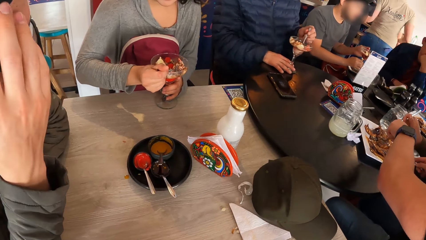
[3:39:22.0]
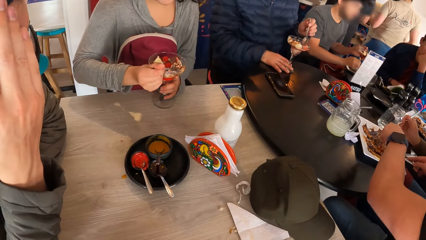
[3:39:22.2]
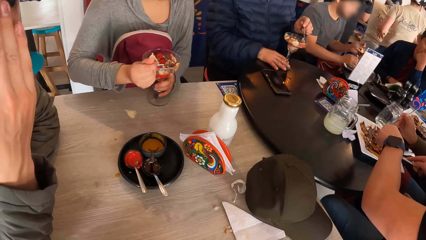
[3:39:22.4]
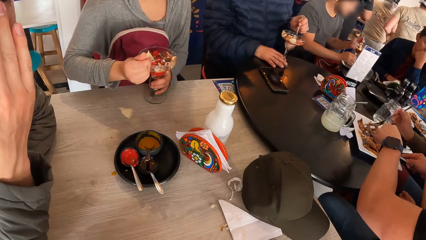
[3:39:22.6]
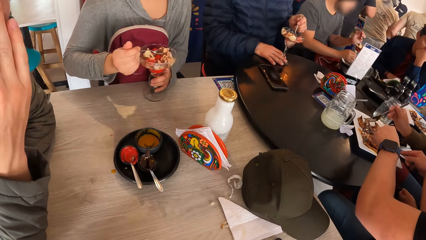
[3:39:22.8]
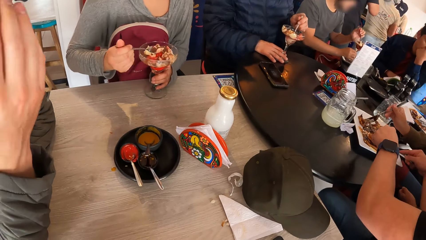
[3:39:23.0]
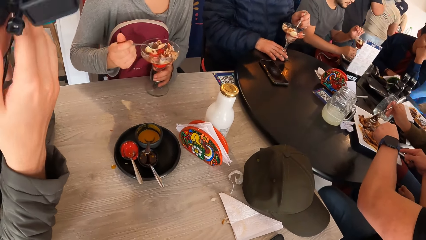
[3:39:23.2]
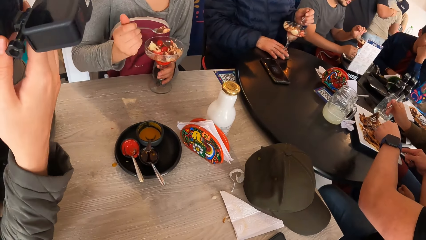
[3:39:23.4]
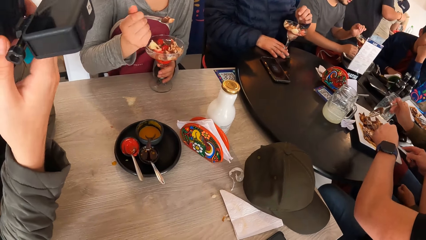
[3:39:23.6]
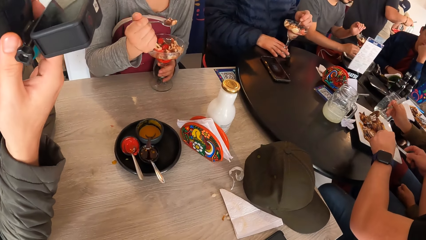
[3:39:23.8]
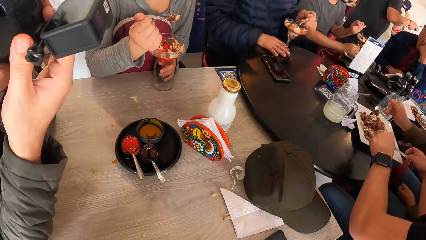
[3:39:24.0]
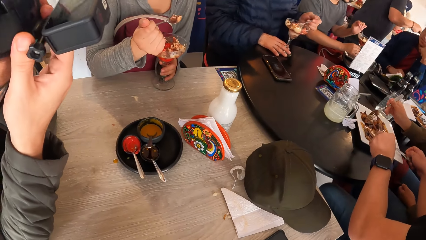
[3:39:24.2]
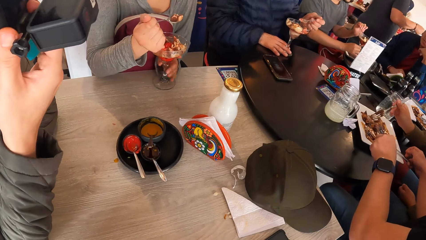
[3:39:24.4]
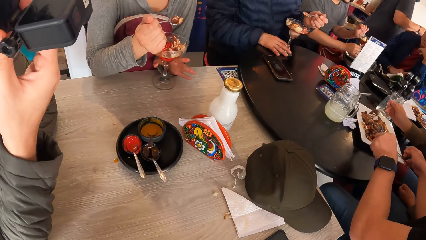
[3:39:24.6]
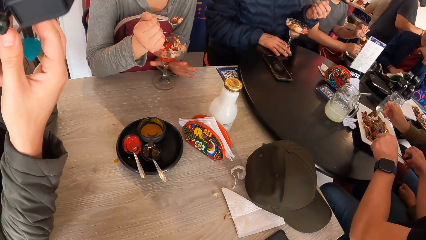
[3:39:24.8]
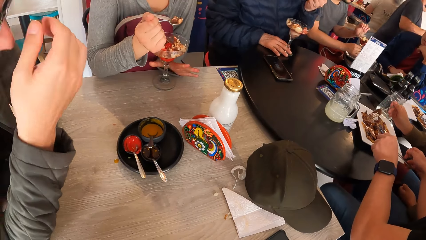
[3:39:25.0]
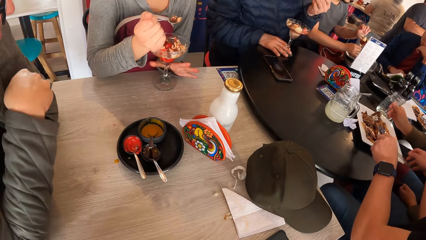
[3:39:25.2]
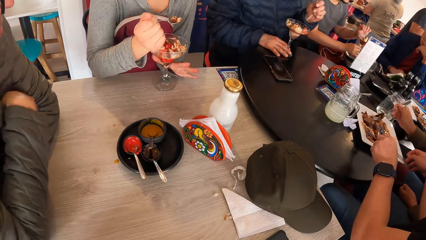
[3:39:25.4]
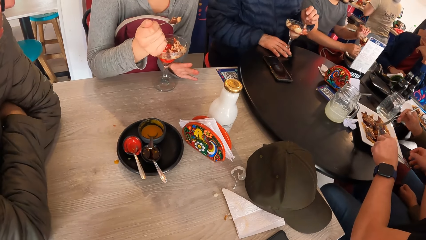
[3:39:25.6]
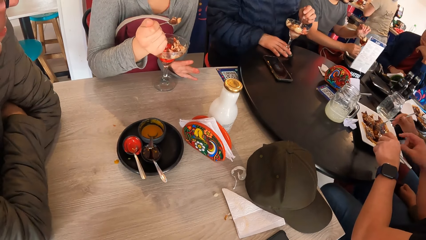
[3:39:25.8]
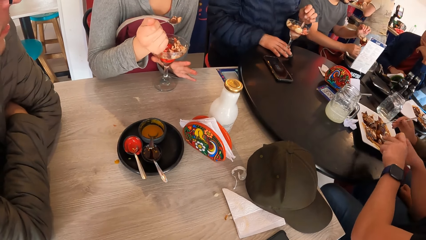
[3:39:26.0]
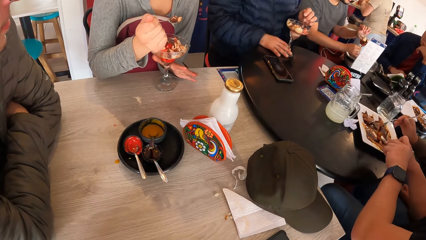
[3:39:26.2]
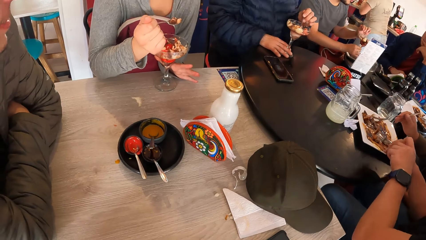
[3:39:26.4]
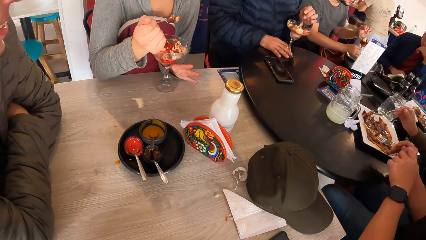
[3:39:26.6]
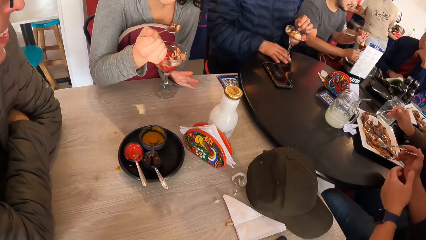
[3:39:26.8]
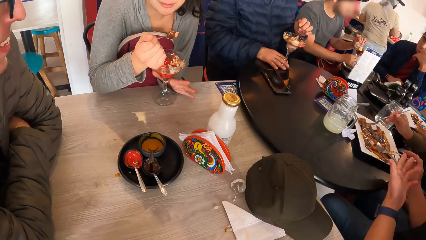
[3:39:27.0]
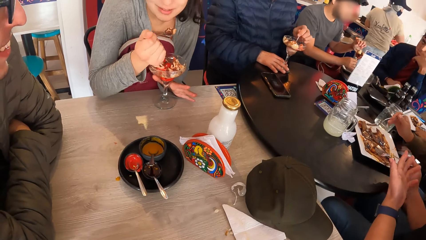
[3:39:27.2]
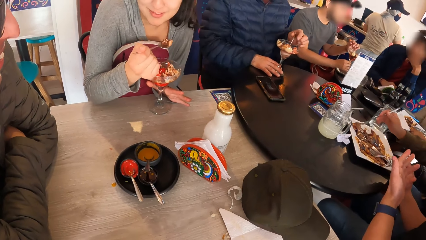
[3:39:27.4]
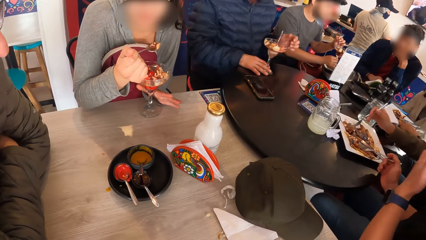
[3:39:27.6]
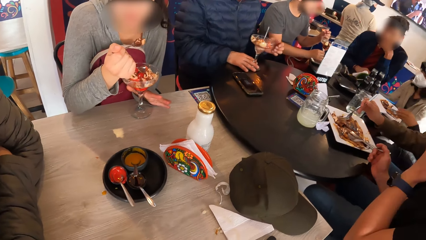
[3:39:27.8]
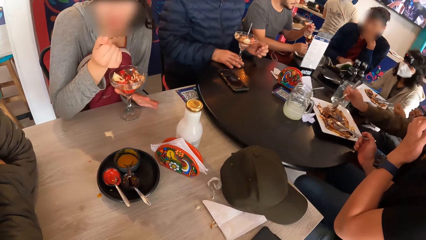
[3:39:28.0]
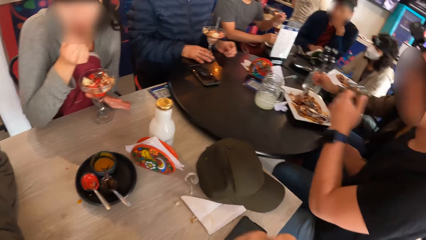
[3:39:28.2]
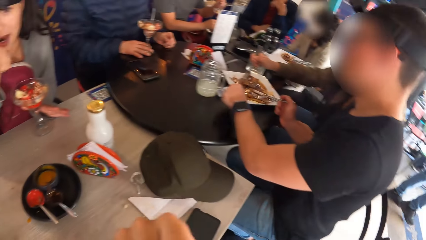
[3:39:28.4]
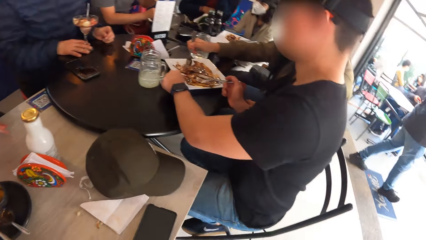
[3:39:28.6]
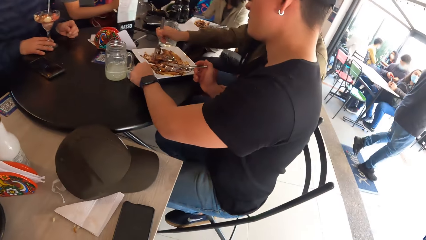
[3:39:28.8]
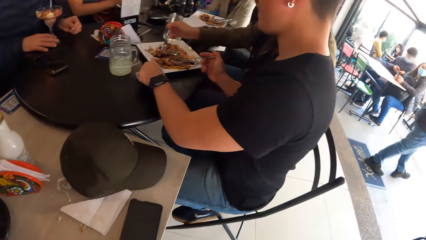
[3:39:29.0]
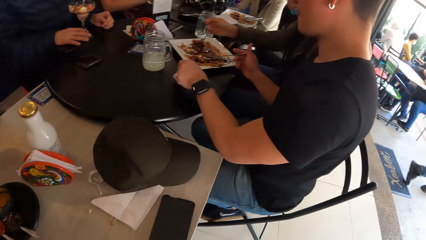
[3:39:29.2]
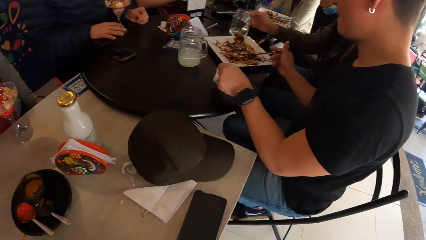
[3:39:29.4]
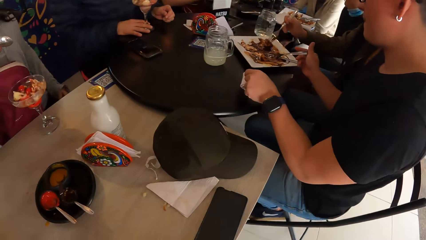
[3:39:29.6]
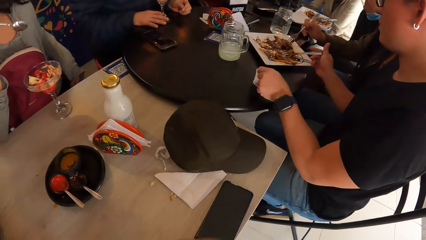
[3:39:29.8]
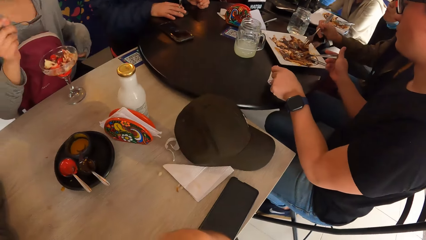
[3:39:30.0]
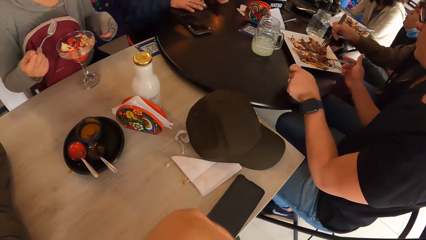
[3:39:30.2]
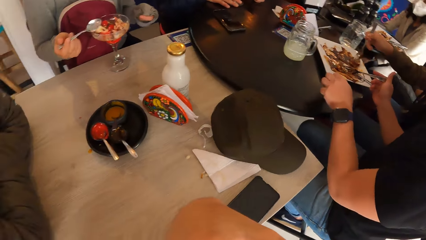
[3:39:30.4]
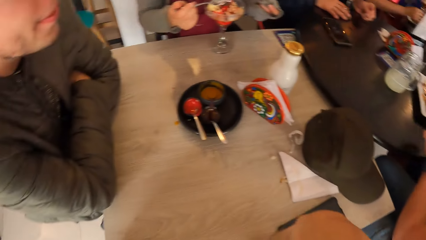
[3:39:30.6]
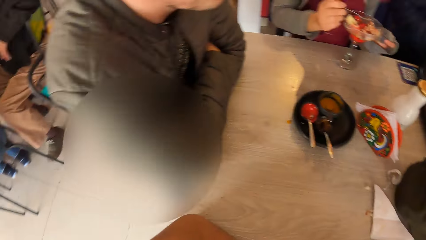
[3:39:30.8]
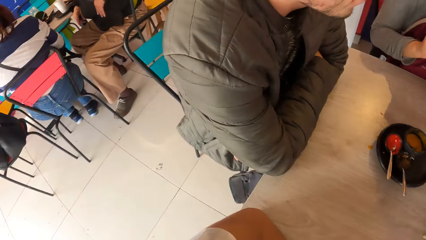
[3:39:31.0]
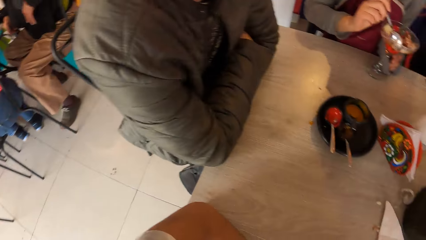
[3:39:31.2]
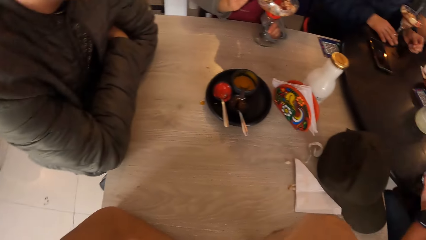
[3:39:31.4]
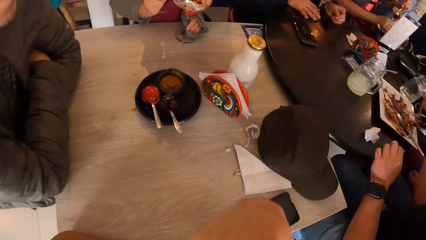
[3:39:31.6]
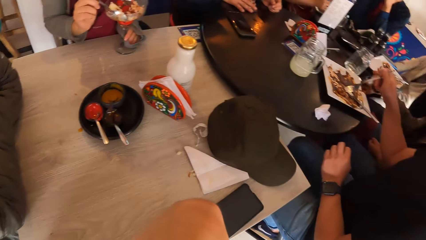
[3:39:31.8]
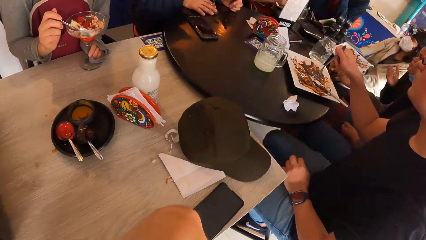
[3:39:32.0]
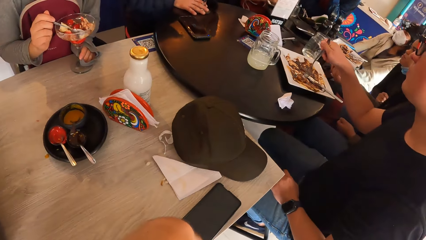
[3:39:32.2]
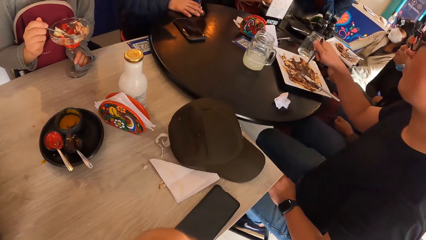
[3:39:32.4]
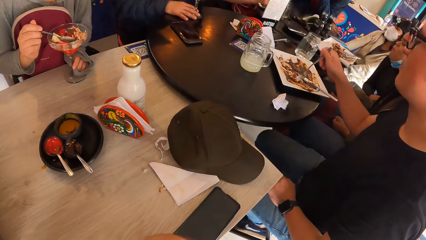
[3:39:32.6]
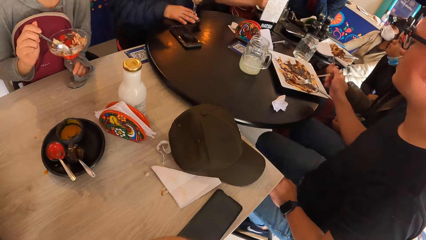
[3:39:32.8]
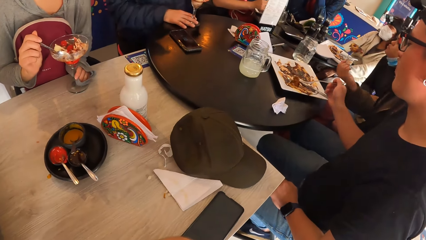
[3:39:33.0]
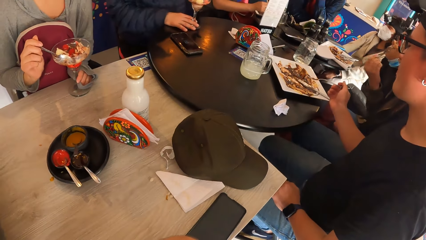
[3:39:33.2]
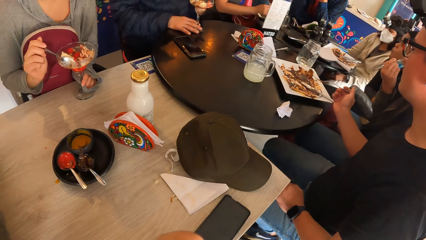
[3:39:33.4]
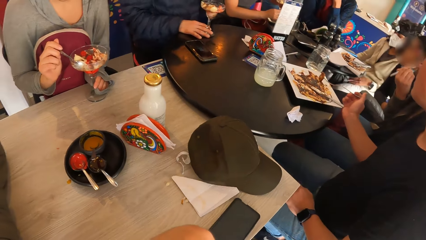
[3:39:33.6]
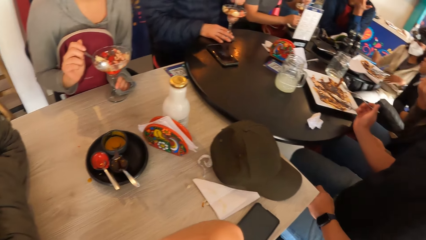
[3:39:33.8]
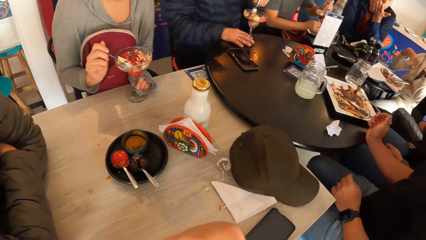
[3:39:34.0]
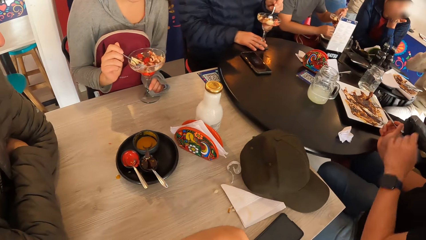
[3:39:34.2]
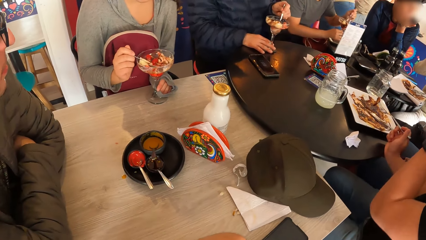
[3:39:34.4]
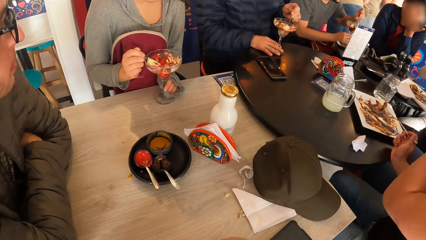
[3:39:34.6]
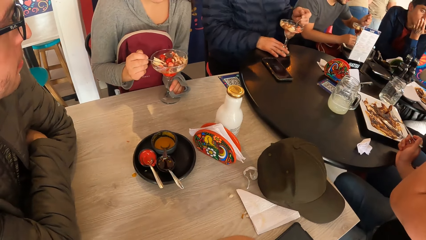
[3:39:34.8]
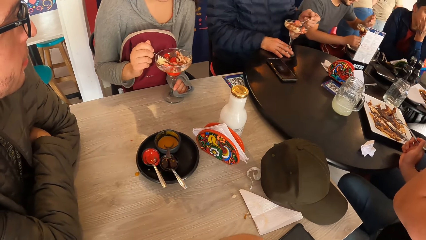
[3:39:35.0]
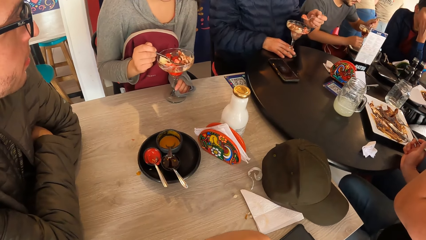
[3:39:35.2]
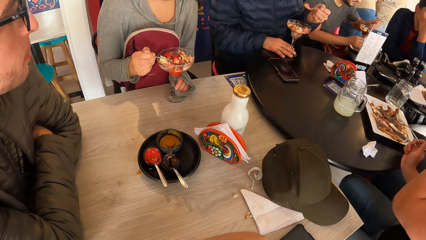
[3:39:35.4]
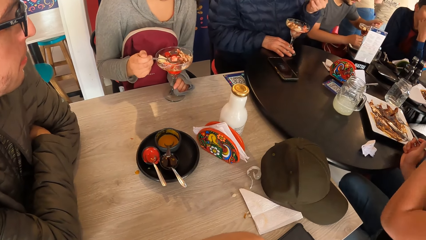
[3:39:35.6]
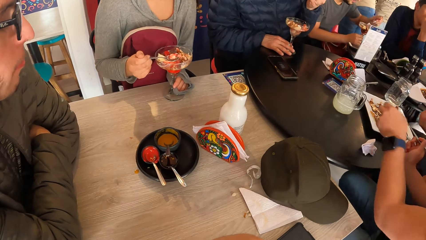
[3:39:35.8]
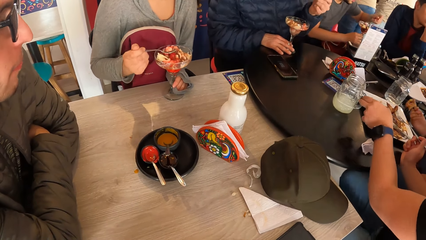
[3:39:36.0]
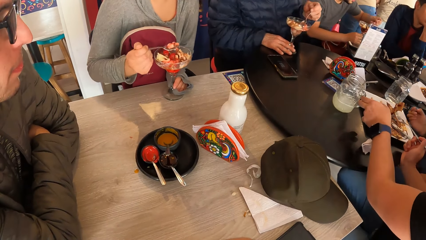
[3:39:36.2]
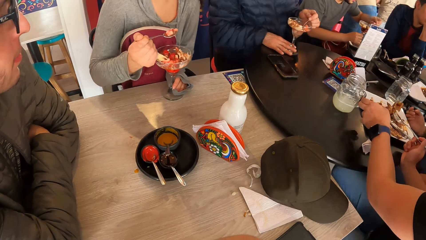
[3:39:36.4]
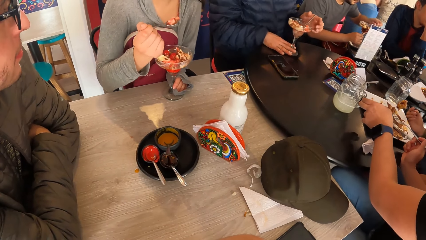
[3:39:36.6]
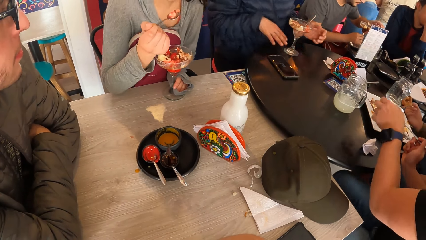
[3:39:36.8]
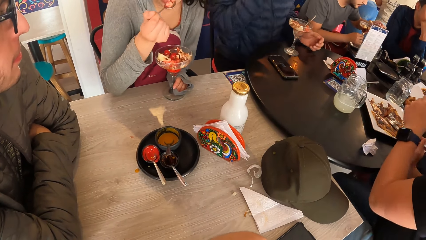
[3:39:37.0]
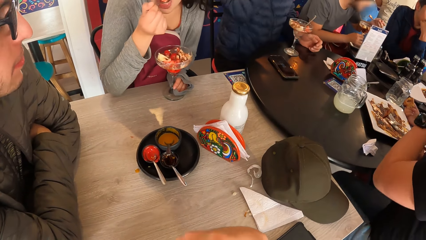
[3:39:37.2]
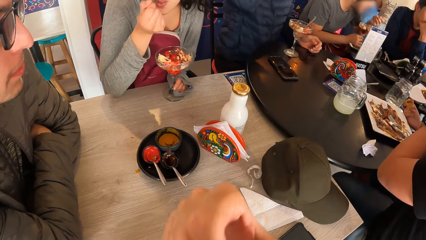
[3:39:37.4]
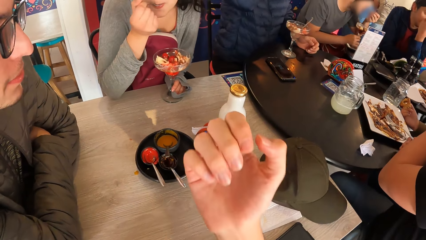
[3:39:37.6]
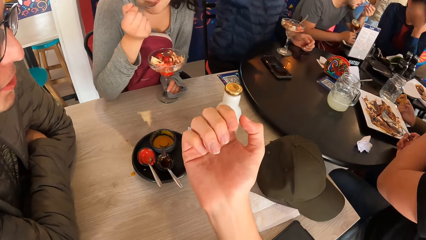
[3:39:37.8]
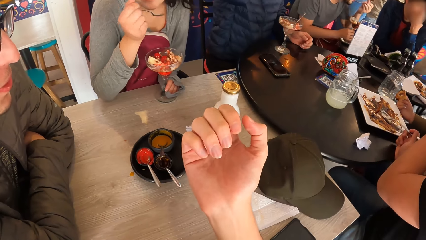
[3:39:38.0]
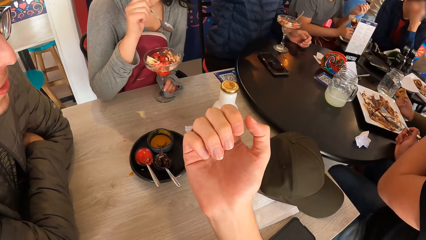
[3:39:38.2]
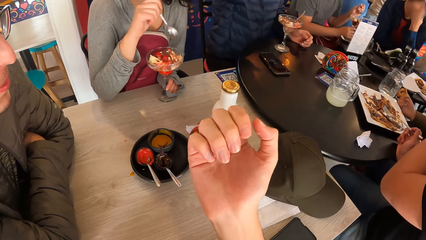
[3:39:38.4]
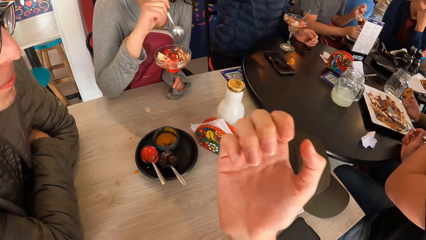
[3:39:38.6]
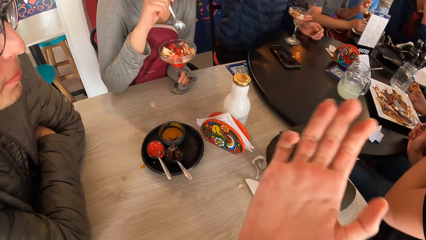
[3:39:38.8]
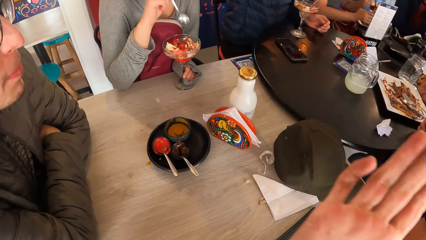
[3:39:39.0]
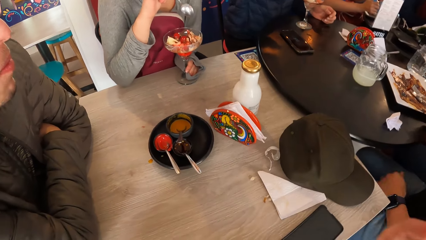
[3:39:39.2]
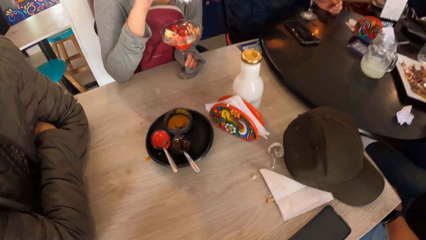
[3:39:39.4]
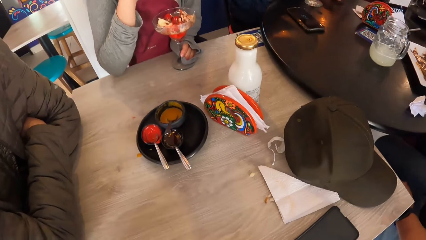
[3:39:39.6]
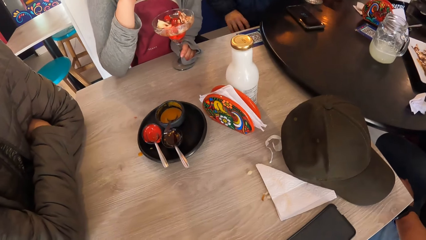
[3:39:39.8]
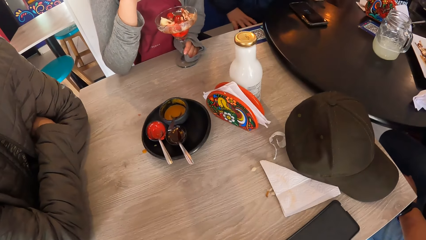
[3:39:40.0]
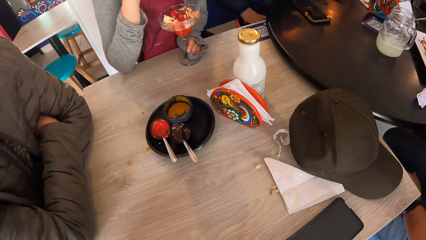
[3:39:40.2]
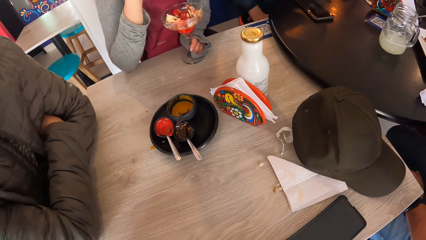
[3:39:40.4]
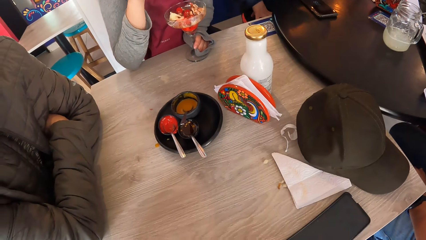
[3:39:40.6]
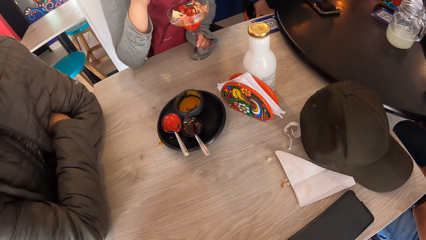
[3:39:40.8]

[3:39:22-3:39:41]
The camera wearer looks sideways. They look down.
